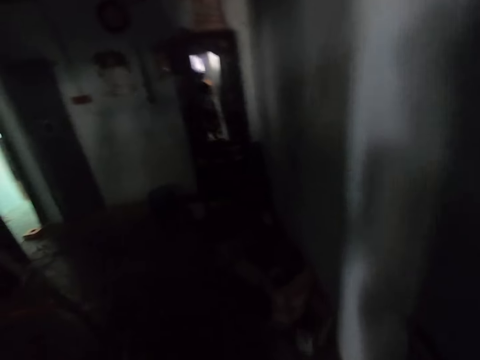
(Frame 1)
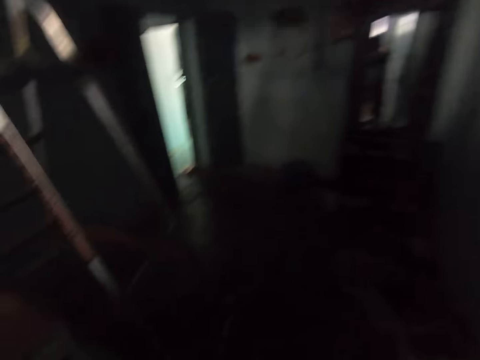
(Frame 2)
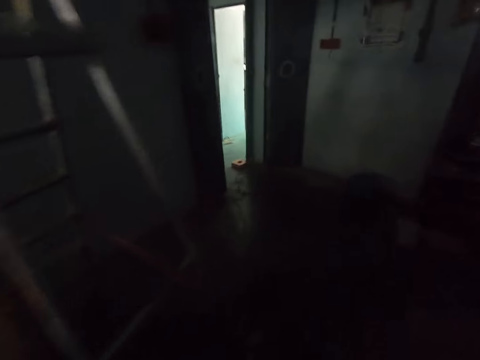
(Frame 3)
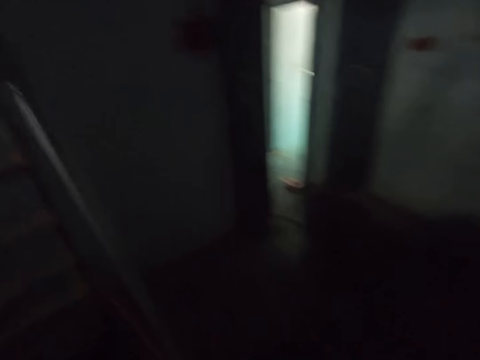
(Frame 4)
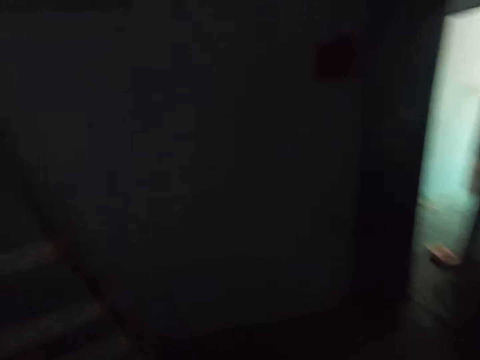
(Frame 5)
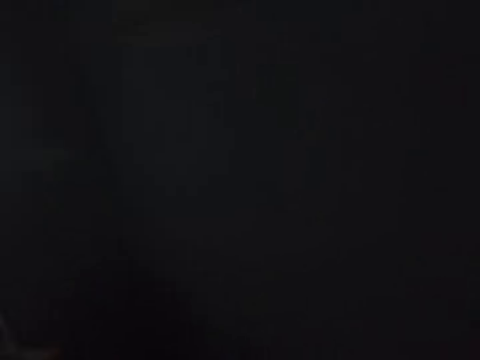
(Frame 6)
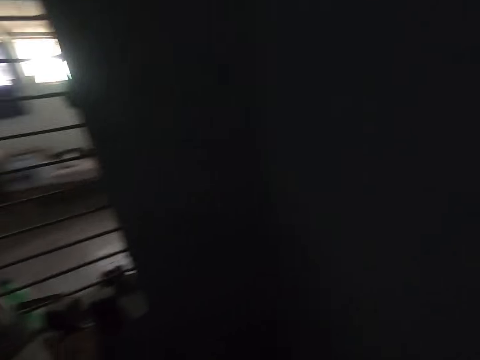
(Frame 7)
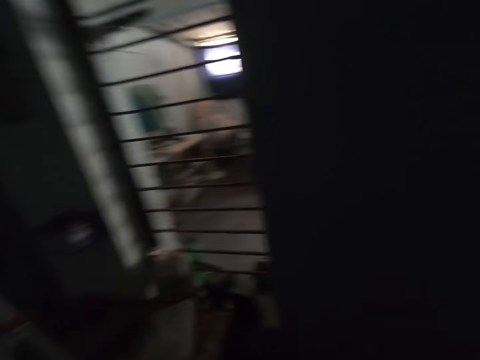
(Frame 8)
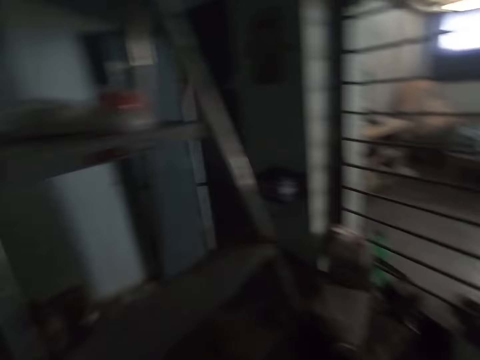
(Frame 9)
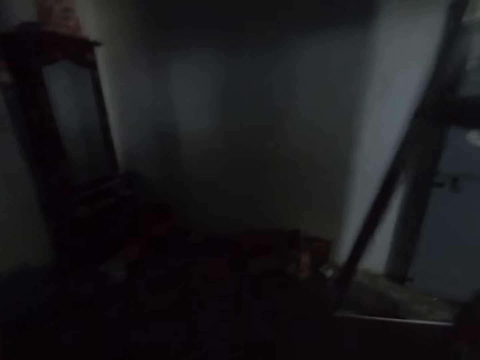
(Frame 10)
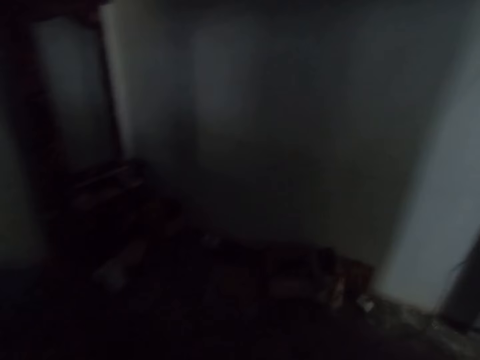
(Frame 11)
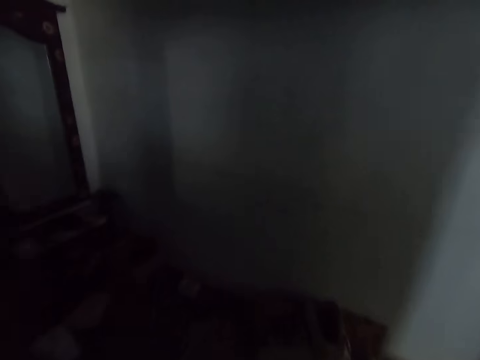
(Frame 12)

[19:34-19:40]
The camera wearer moves around the room.

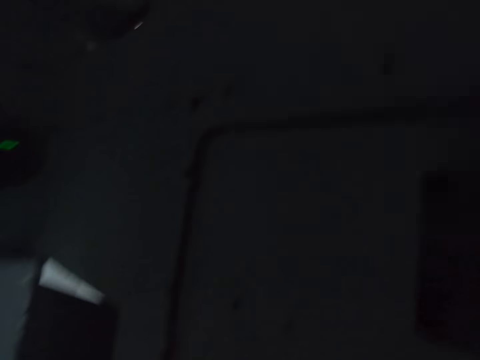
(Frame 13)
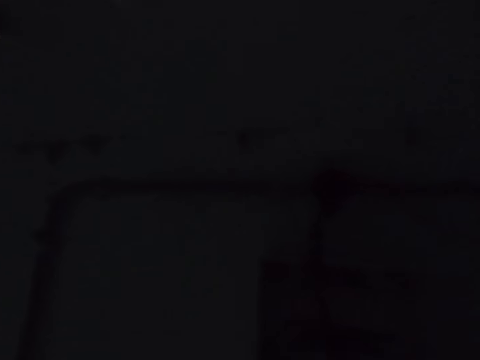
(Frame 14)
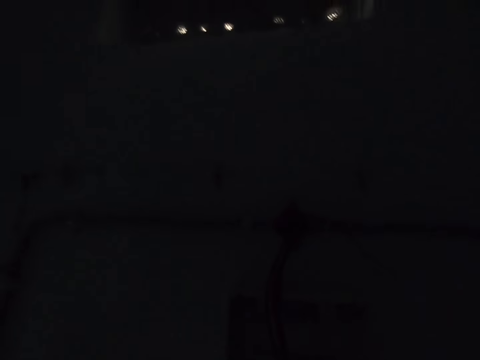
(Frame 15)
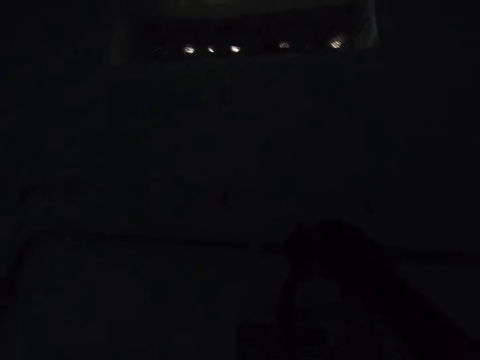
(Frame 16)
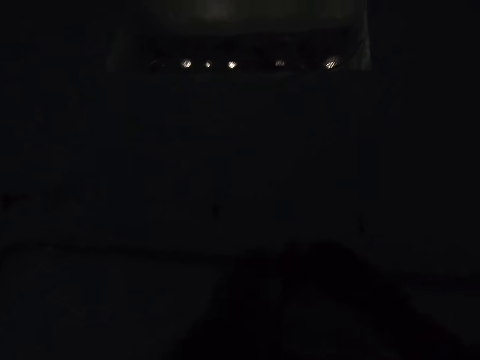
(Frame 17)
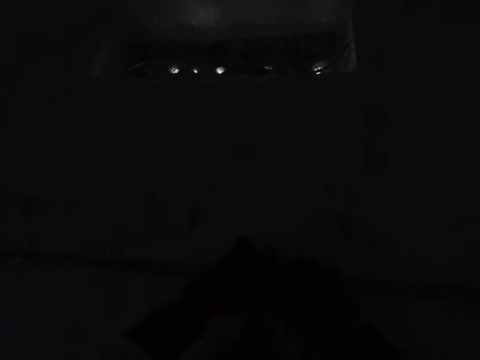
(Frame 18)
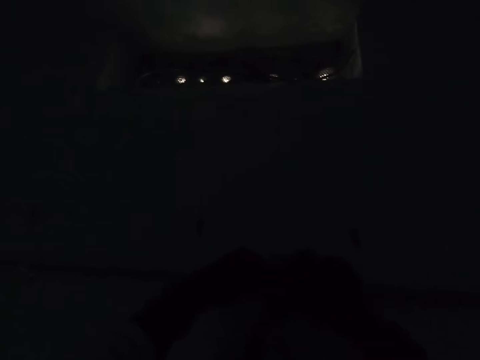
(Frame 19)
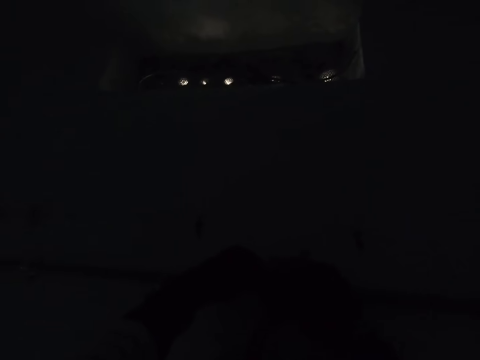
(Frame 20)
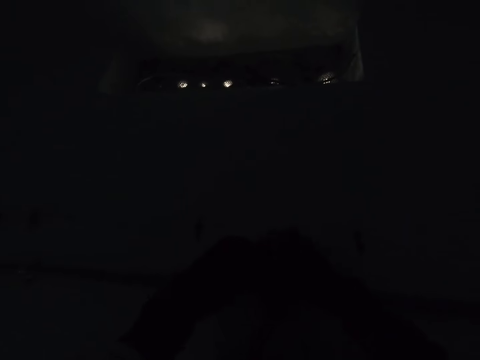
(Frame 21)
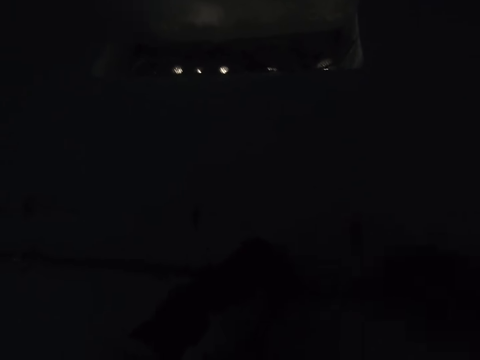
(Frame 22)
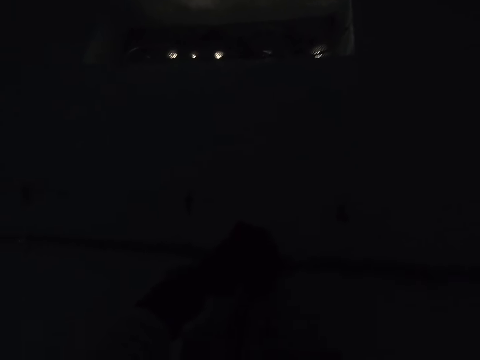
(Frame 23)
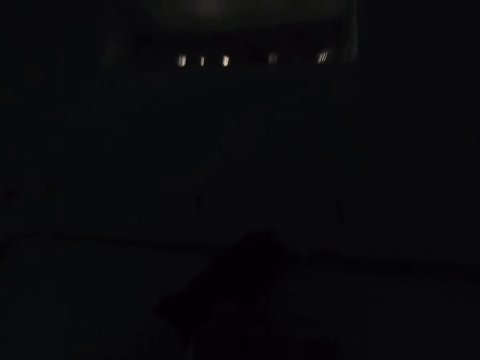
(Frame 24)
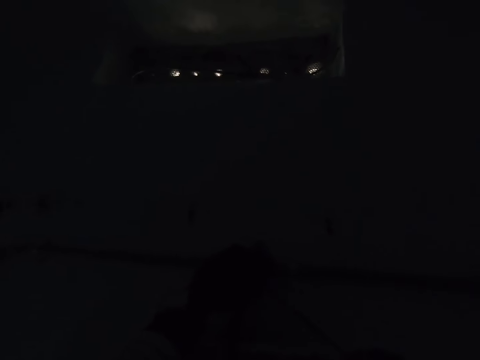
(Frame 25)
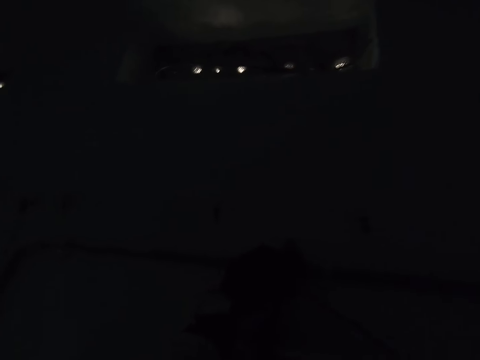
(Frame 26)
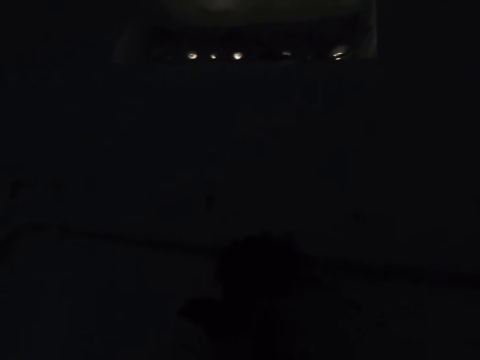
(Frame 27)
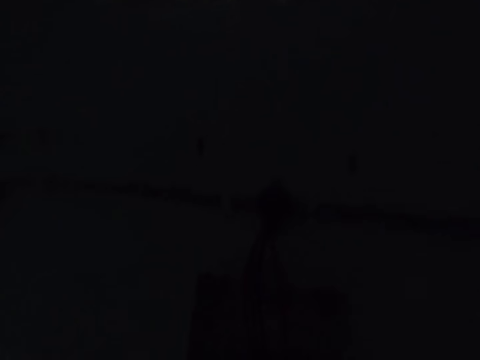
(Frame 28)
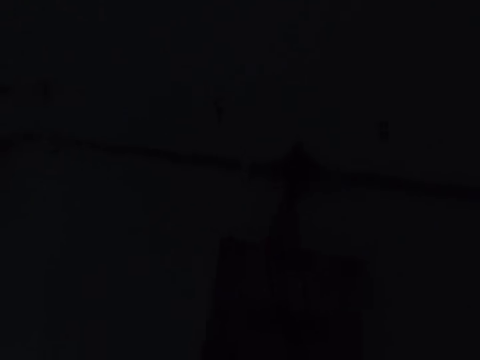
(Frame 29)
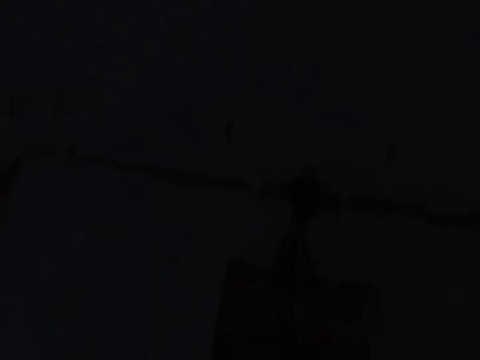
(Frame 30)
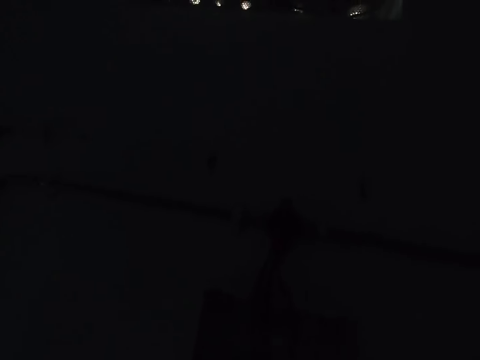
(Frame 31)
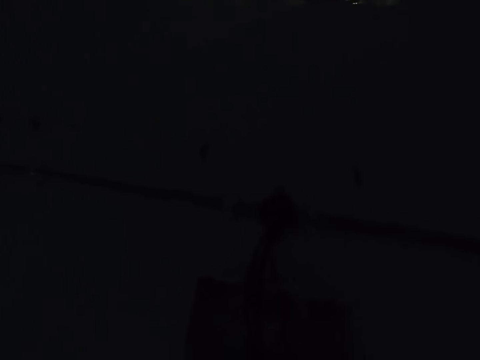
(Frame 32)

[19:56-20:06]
The camera wearer folds the wires. They pull the wires on the wall.

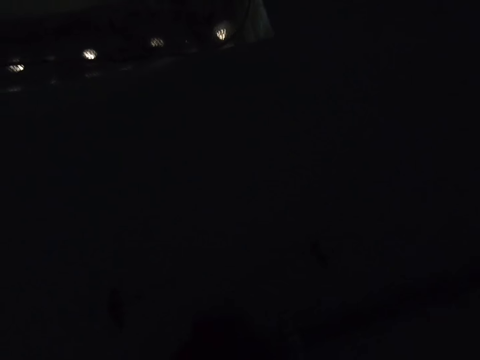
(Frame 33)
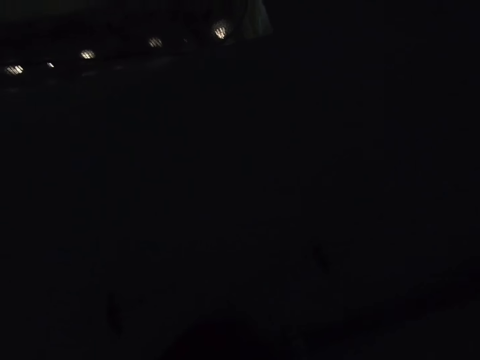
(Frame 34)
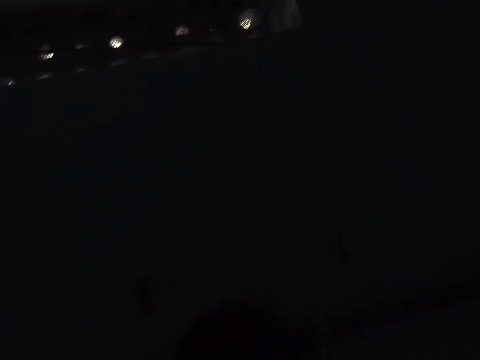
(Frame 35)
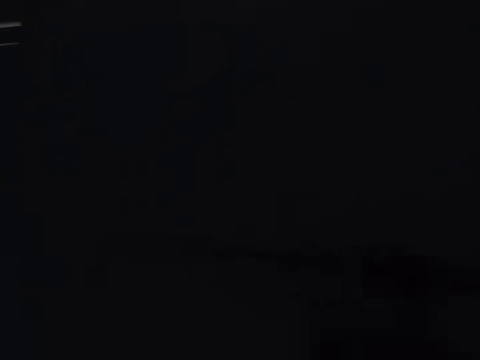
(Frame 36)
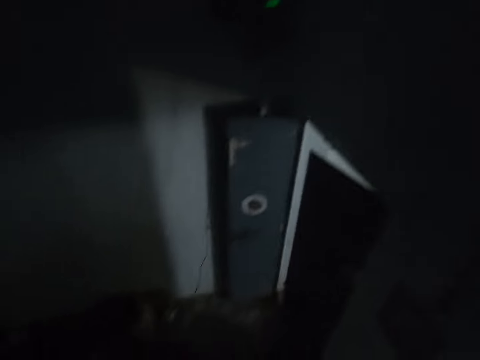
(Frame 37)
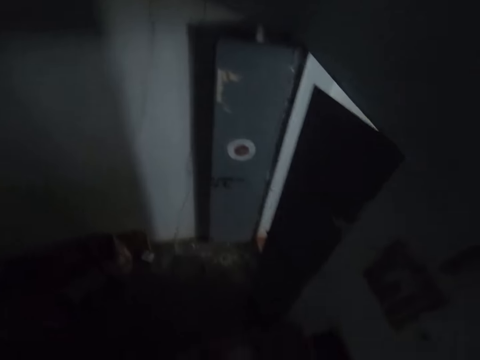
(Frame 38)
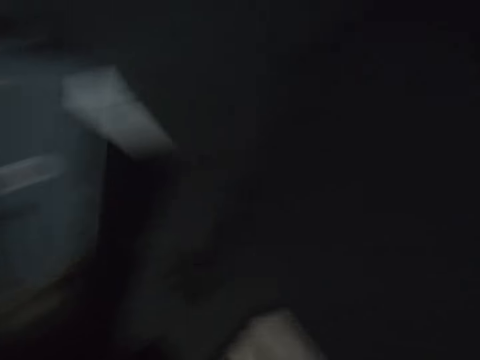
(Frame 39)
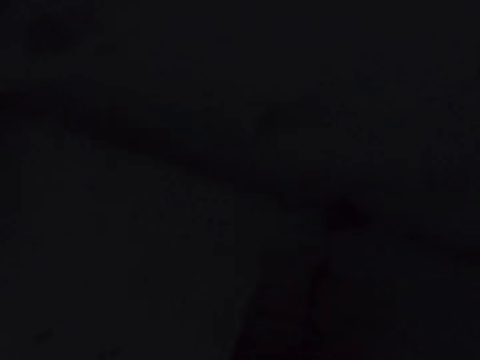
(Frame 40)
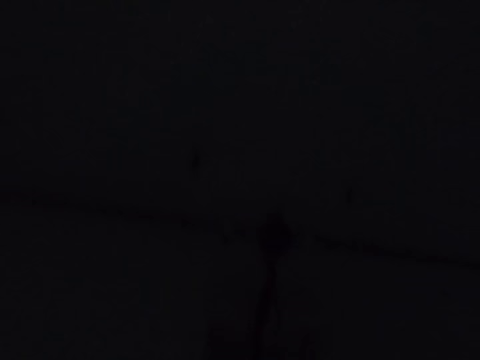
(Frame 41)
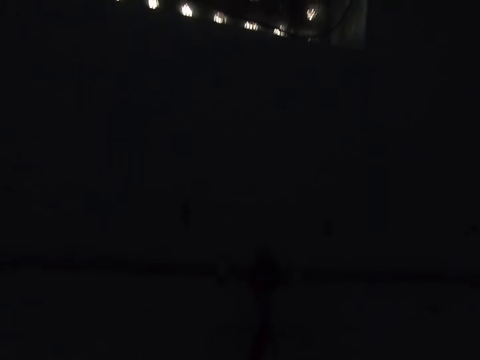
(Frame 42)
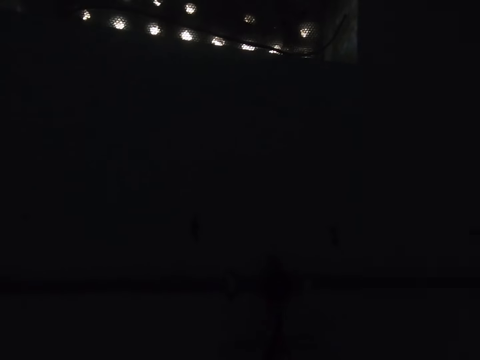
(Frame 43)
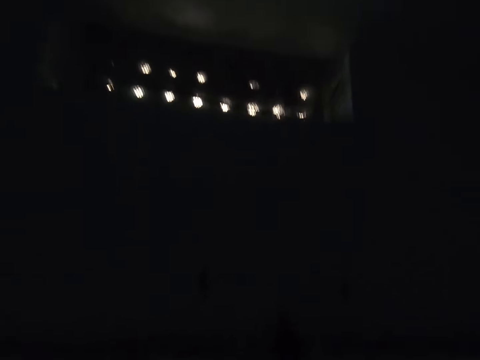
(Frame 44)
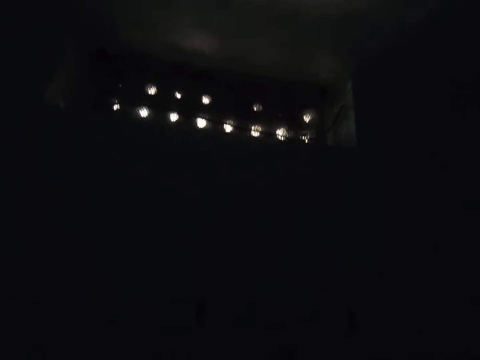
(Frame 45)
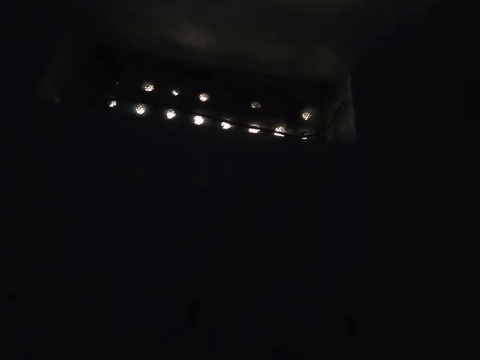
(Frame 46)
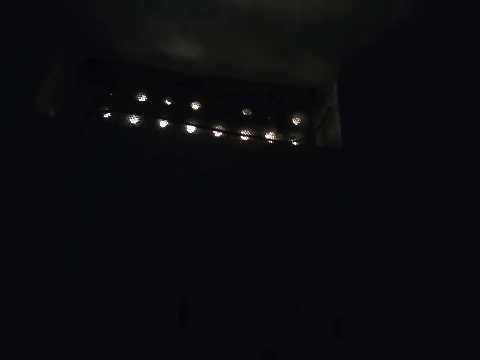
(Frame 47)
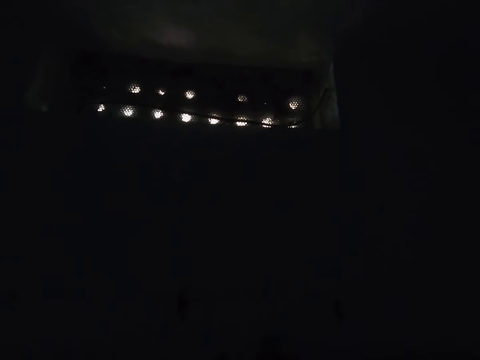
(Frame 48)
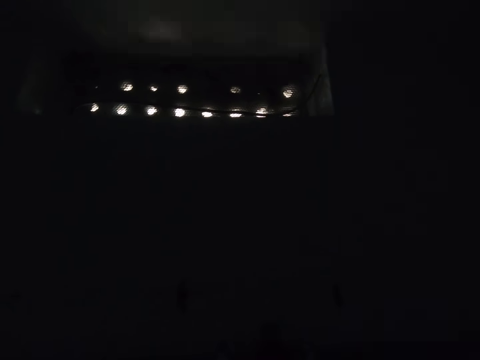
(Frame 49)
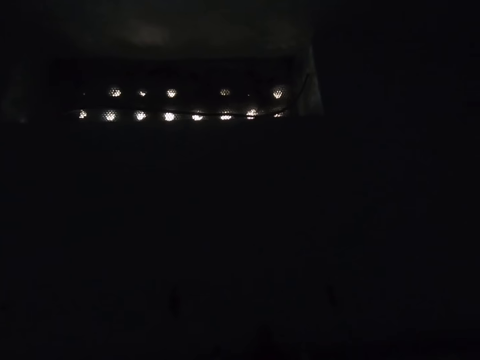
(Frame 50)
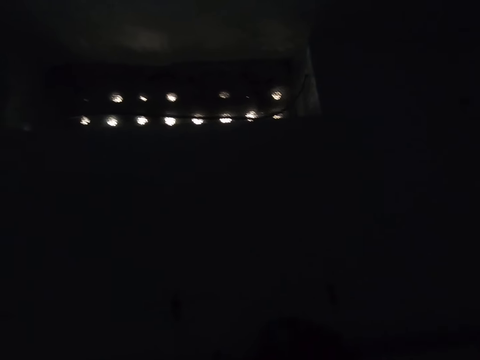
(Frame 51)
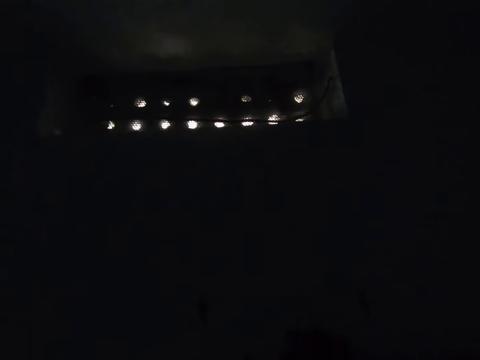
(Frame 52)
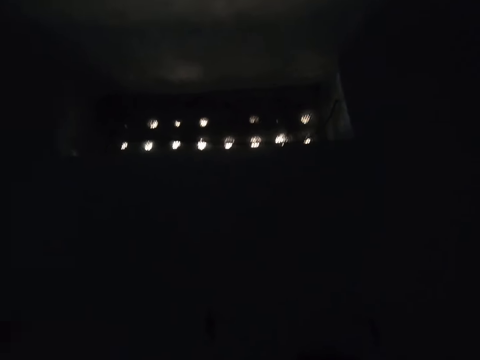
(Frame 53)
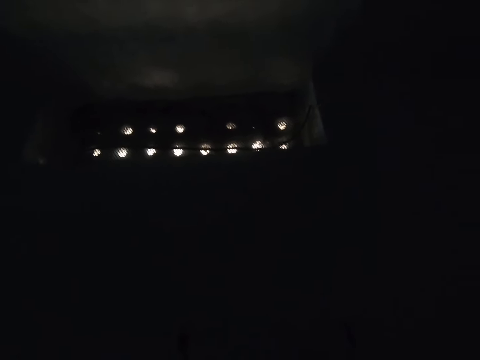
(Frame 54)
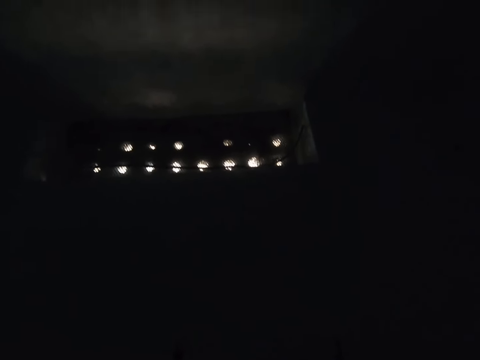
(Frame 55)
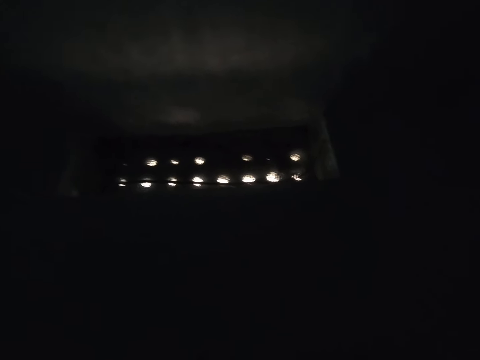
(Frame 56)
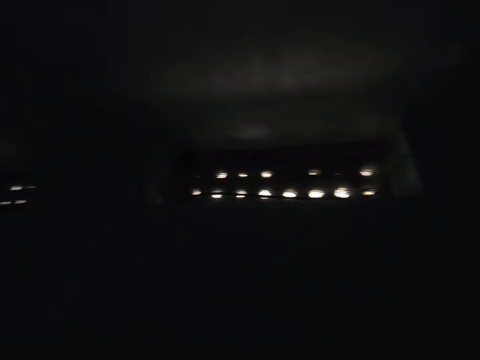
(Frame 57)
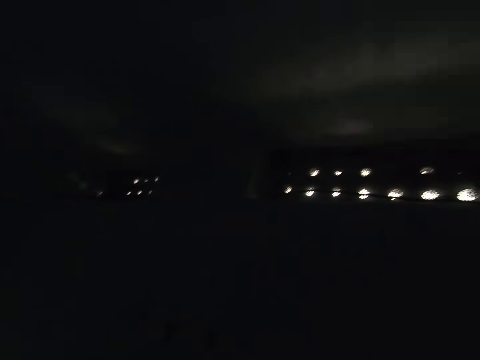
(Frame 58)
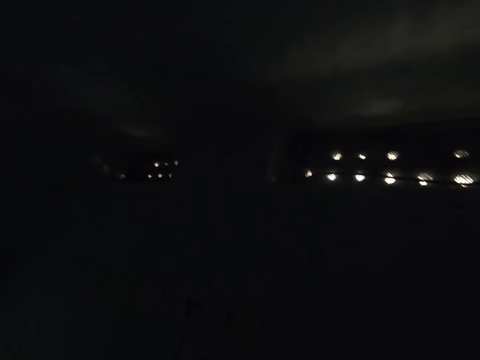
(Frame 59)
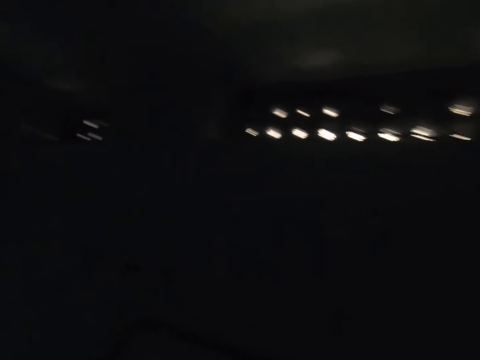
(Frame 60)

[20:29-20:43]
The camera wearer moves around the room. They fold the wires.
